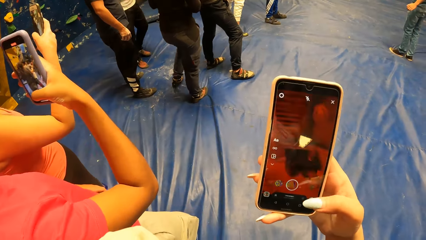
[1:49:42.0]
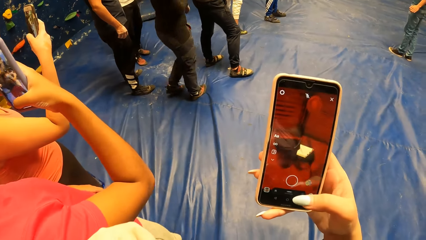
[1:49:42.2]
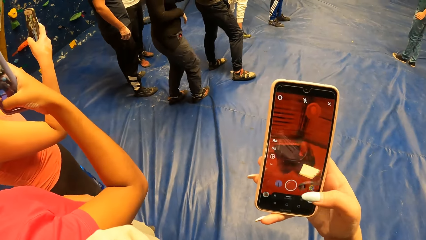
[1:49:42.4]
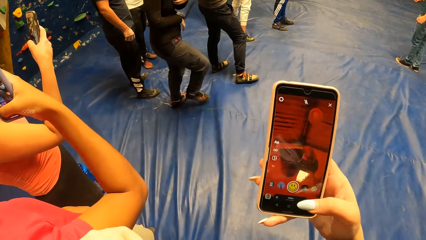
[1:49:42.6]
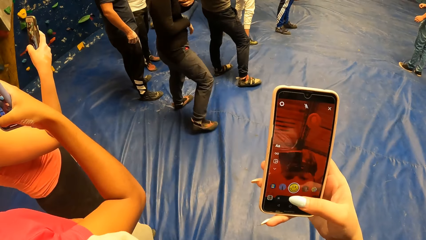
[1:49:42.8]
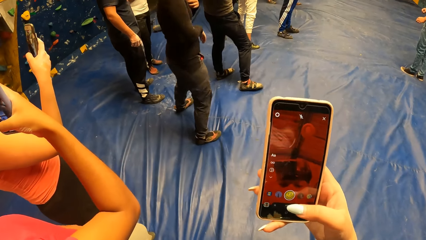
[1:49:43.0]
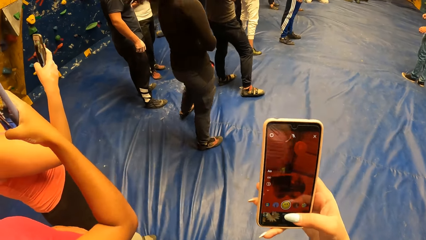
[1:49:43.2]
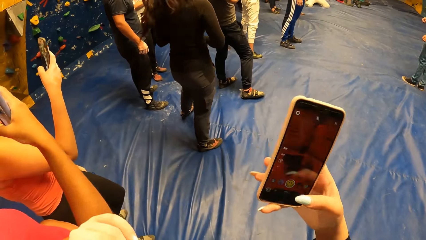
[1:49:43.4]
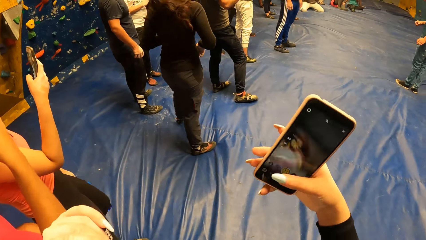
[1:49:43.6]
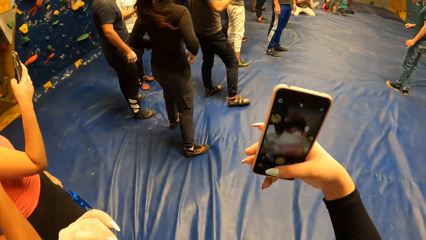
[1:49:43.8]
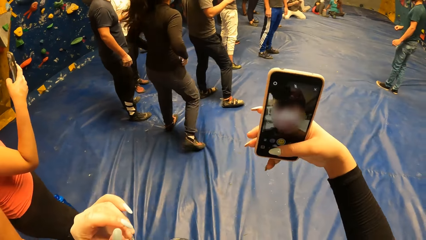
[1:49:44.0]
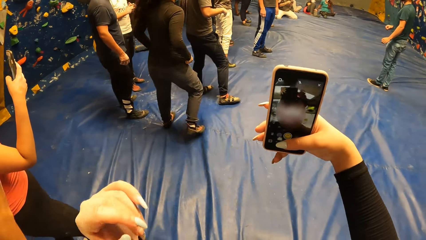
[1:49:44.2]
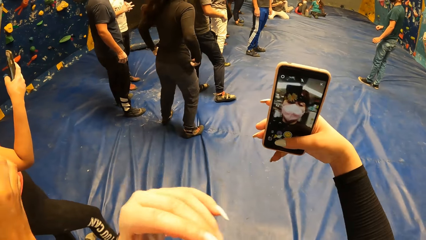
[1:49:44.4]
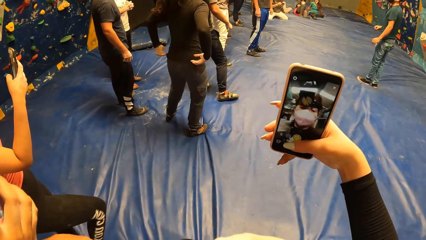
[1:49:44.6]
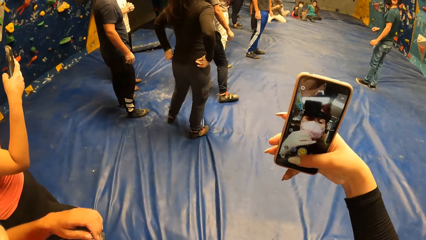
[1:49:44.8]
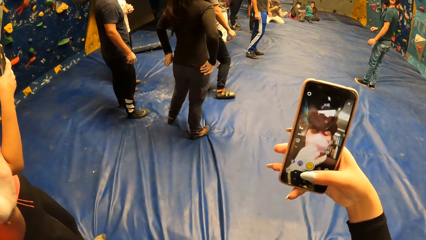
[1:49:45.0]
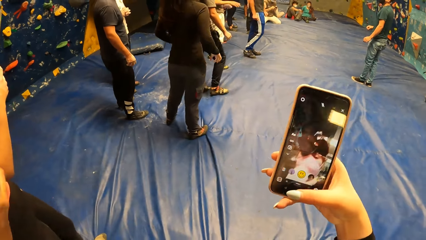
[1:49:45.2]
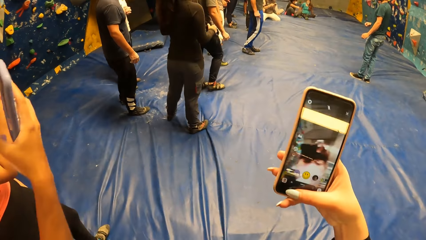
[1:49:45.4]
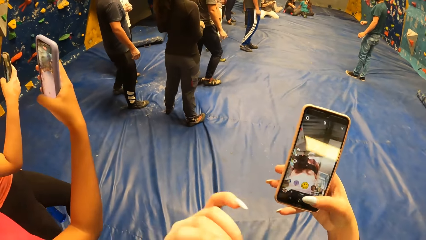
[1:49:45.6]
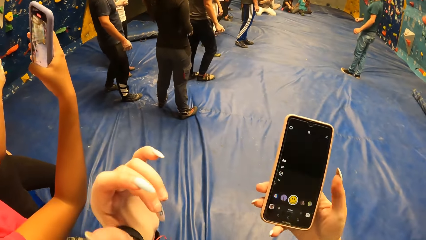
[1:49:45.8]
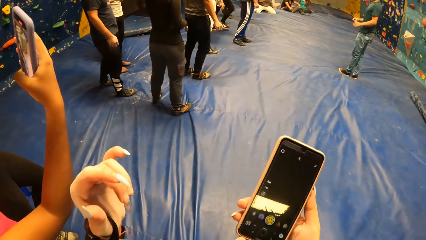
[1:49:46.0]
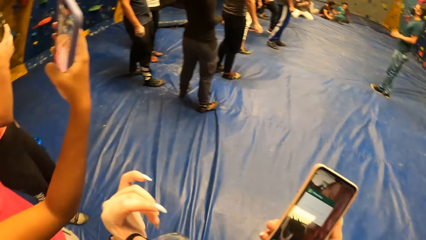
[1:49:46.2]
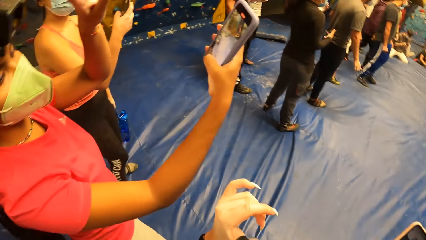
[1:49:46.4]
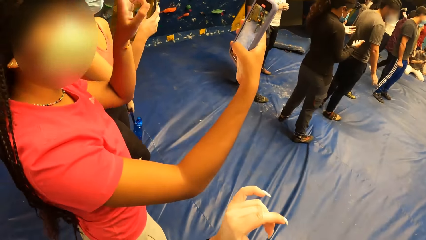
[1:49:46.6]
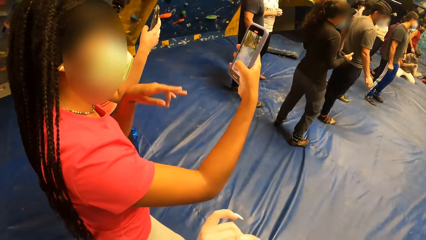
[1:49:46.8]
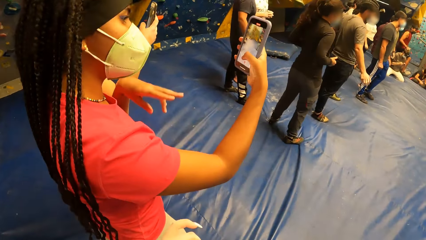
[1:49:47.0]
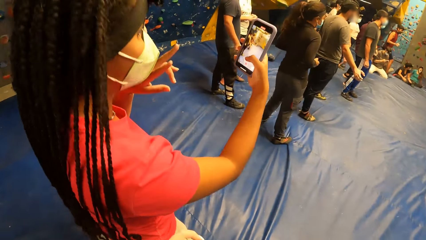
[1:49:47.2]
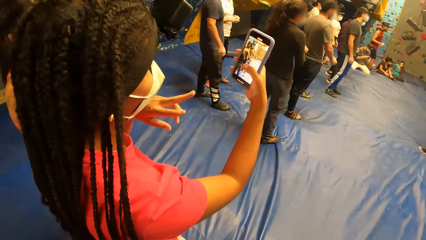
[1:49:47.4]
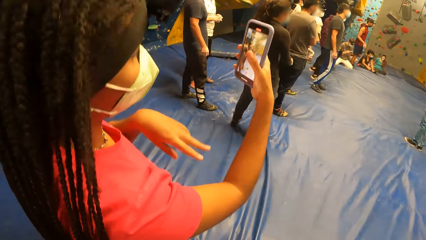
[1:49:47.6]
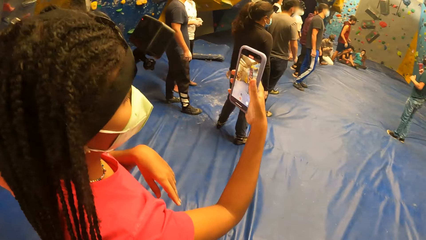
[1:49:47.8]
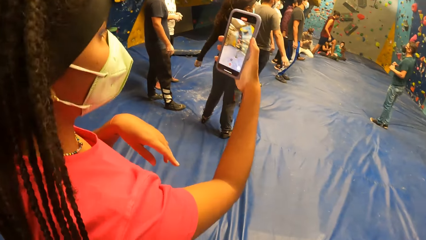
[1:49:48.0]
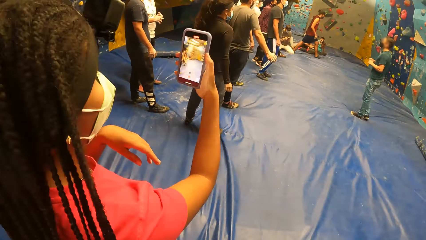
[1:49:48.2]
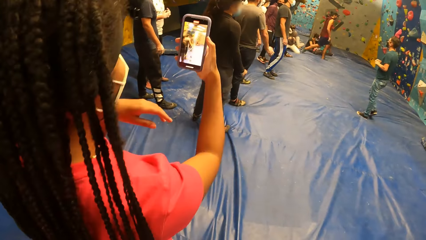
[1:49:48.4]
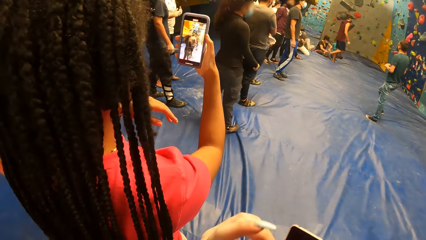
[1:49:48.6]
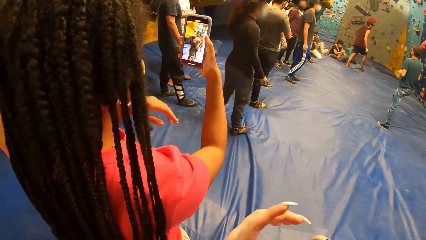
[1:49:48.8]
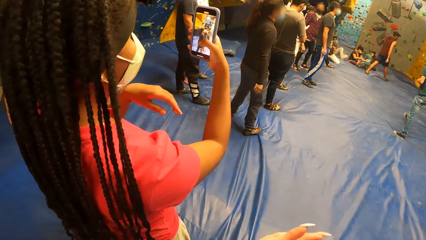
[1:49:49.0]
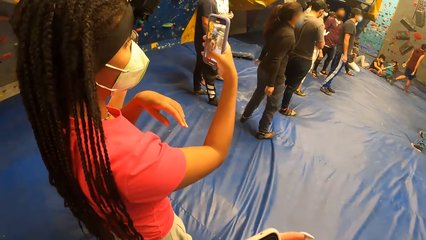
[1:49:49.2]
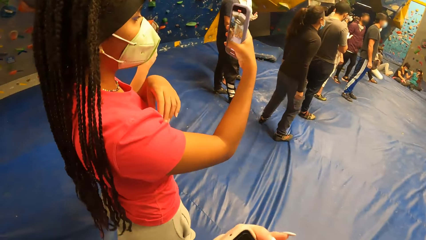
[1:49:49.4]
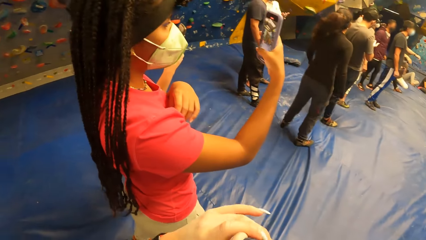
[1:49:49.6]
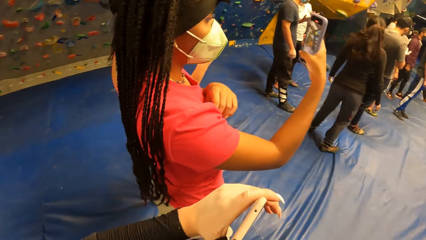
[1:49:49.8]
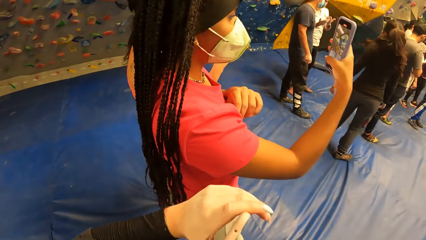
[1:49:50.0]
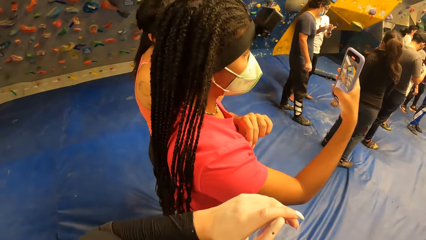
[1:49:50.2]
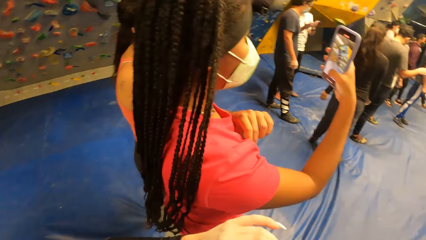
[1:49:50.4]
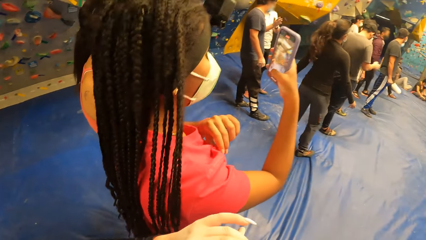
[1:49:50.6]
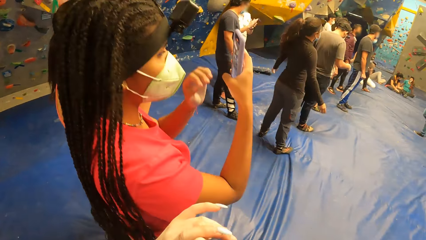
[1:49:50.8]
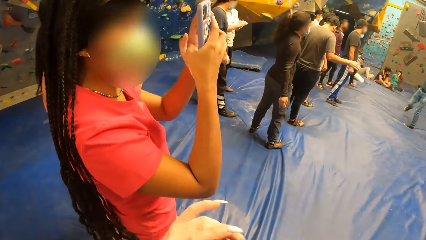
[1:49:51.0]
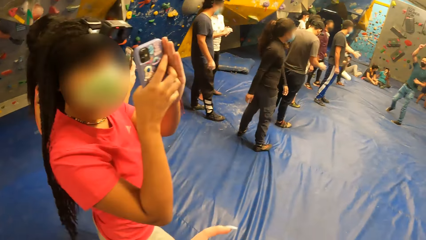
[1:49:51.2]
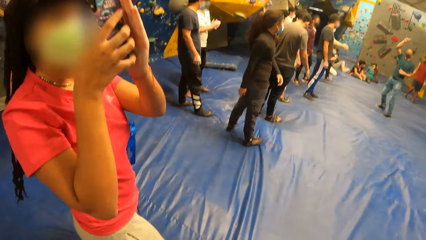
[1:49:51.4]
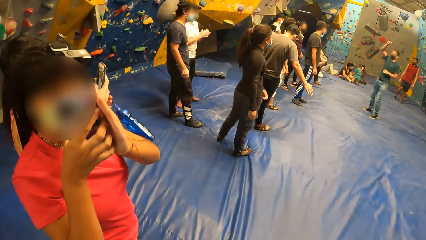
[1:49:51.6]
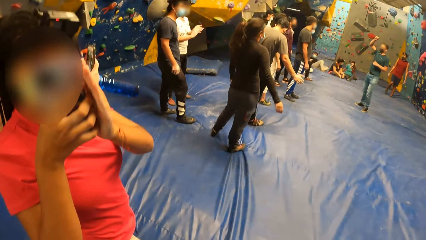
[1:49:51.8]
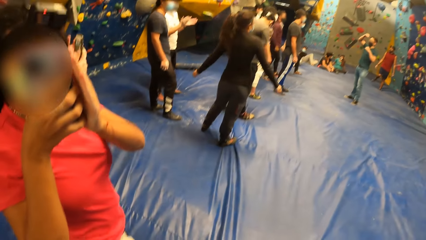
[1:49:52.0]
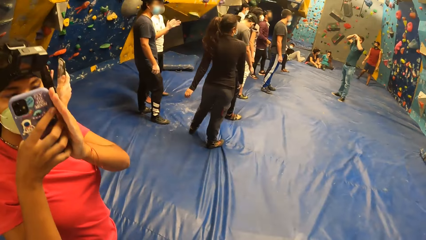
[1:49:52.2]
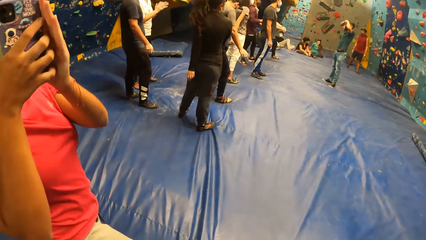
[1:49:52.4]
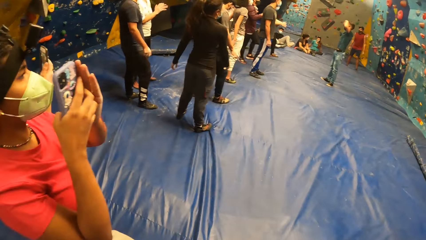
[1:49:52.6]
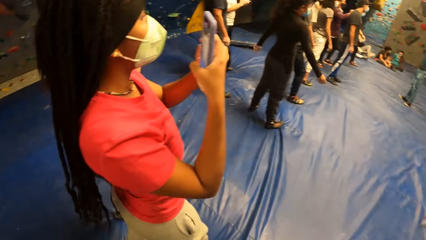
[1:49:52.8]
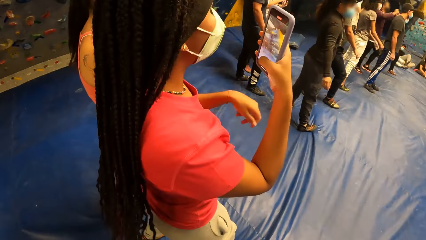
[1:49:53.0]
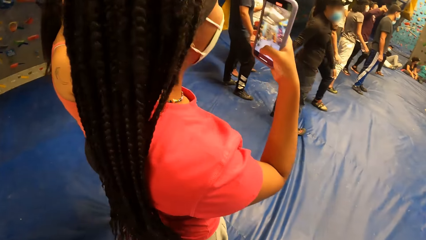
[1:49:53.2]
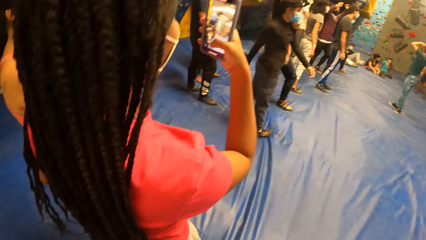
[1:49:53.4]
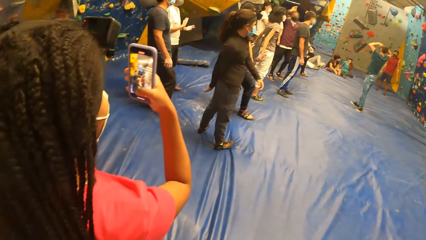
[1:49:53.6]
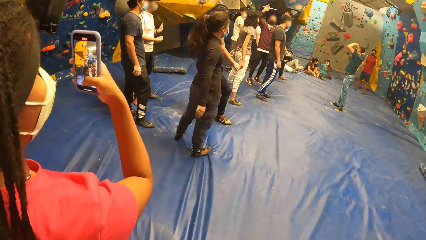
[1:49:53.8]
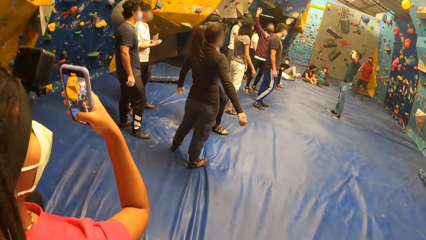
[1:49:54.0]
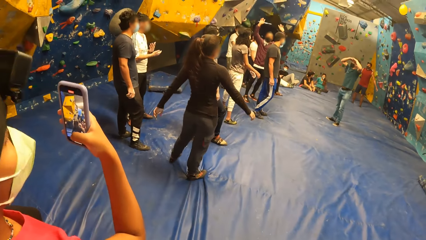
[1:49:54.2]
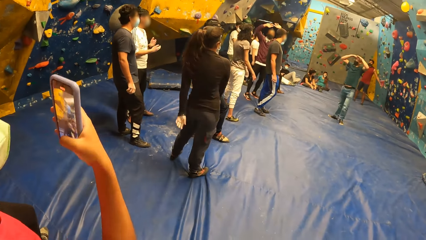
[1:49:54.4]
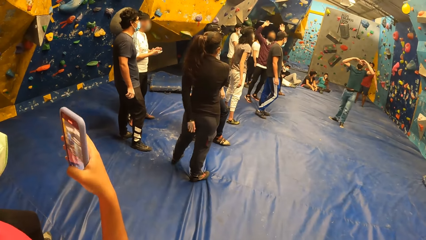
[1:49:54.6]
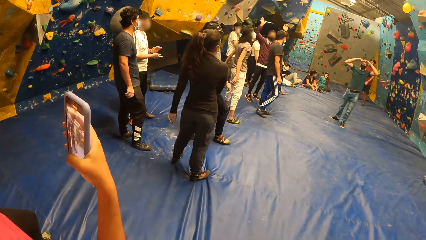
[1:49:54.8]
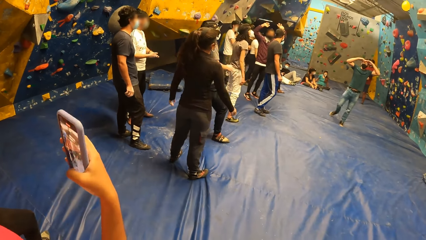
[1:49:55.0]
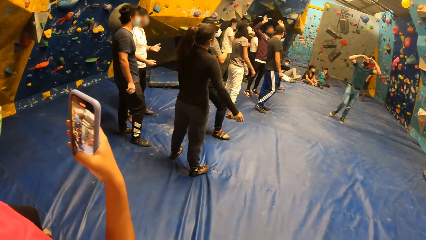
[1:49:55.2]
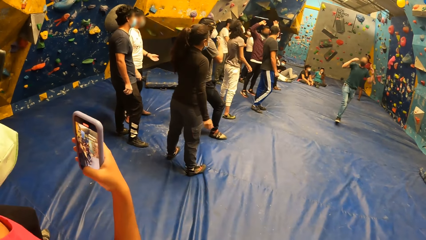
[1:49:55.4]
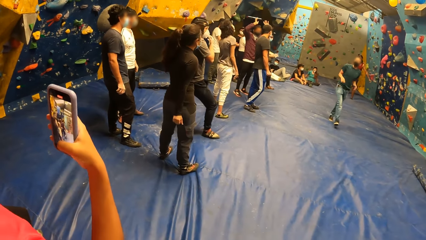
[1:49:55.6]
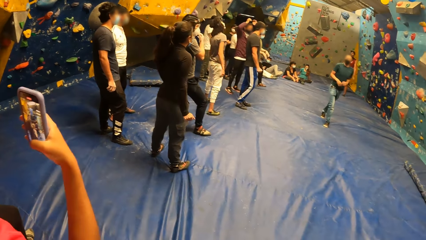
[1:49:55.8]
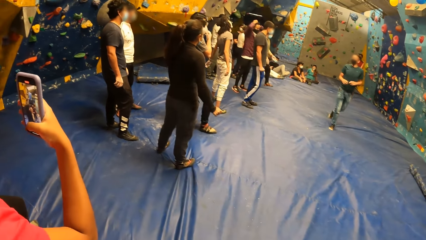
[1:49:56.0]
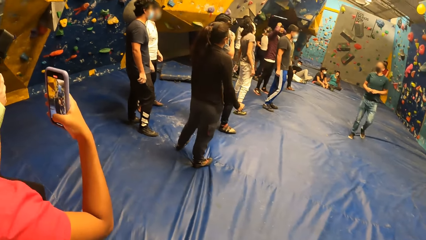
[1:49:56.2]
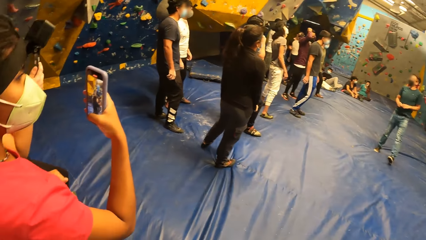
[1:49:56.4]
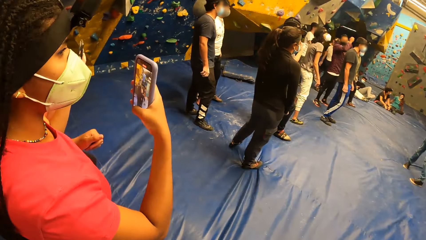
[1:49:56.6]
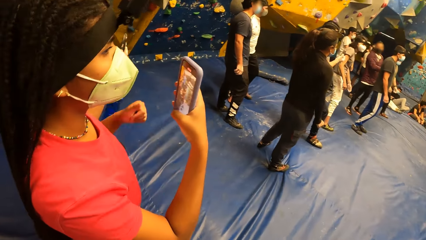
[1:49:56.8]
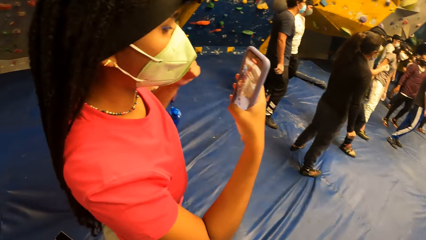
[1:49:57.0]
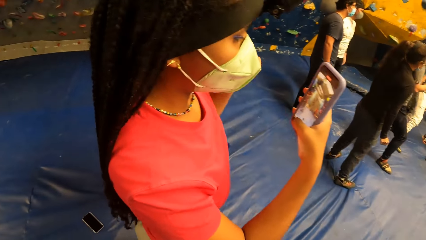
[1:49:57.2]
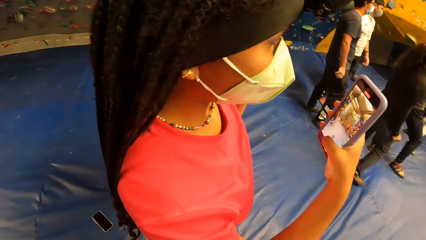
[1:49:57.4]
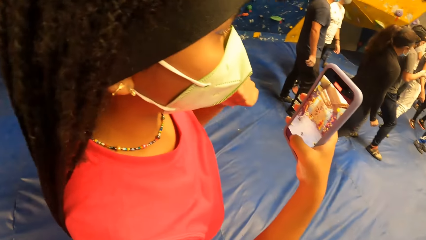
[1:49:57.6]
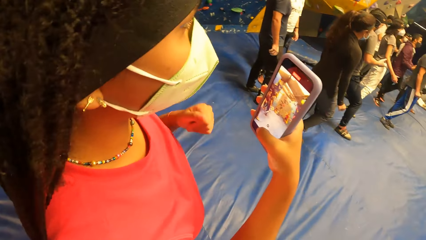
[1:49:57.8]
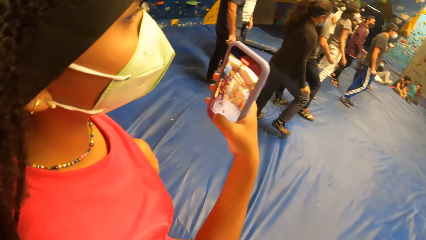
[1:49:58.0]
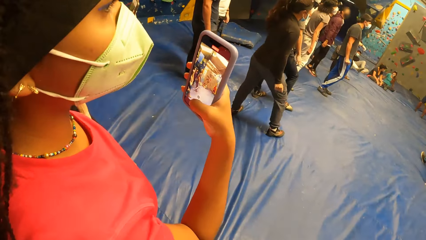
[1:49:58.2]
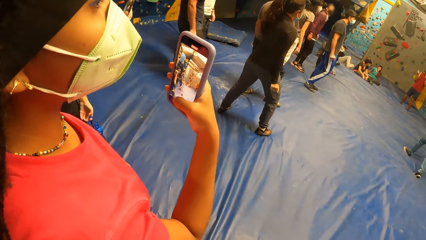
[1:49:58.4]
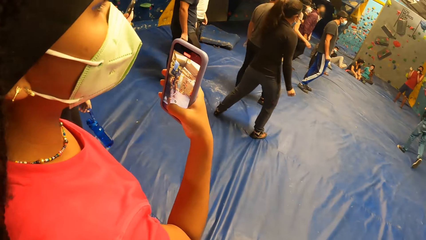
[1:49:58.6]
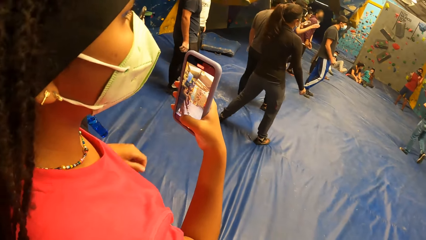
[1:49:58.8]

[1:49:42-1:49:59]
The camera wearer raises the left hand. She looks around. She moves the left hand. She moves the left hand again. She passes the phone in the right hand to her left hand. She moves the left hand again. She looks around.
